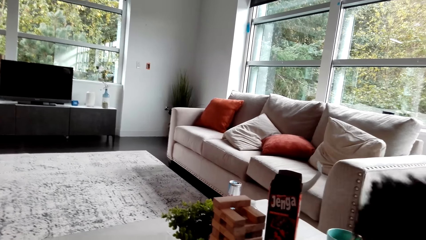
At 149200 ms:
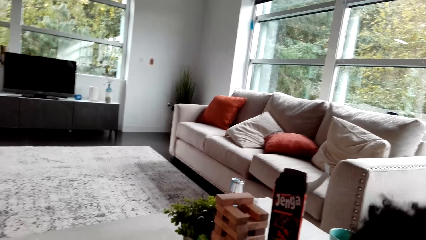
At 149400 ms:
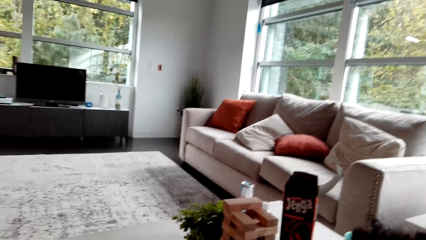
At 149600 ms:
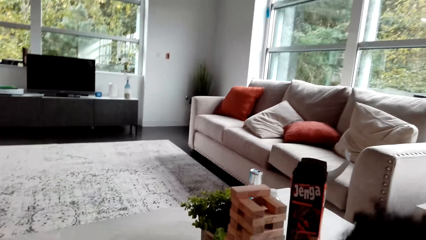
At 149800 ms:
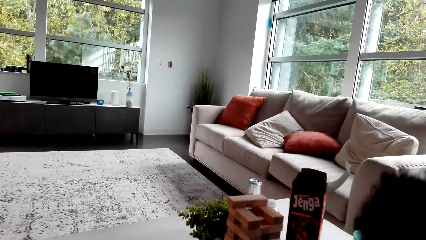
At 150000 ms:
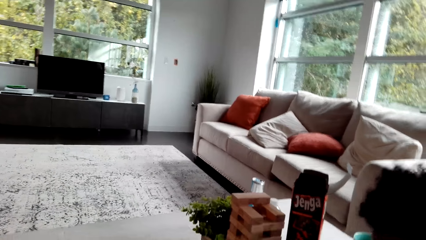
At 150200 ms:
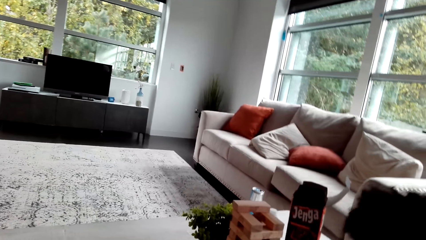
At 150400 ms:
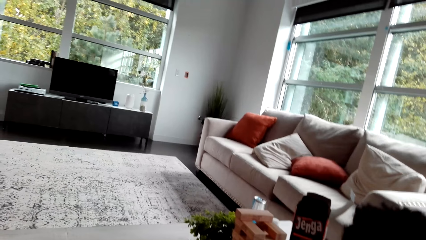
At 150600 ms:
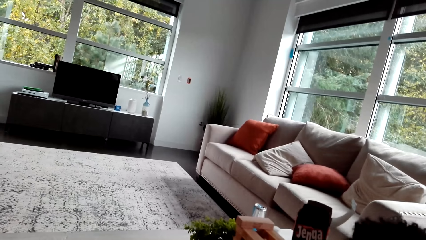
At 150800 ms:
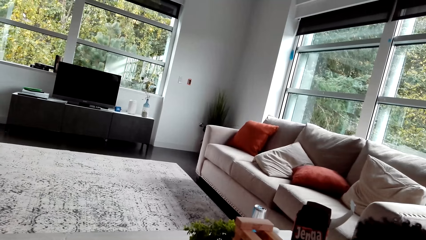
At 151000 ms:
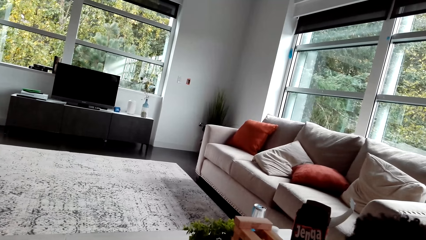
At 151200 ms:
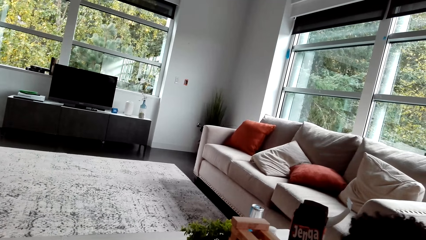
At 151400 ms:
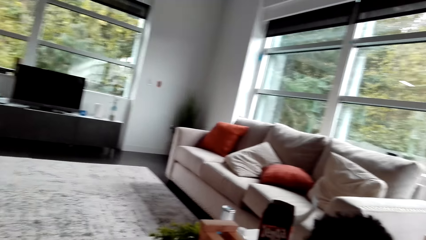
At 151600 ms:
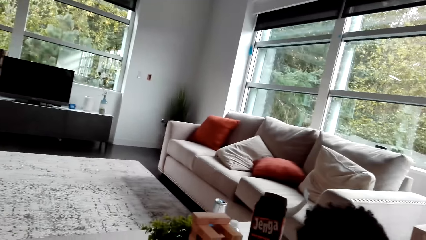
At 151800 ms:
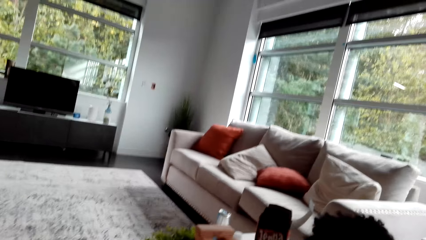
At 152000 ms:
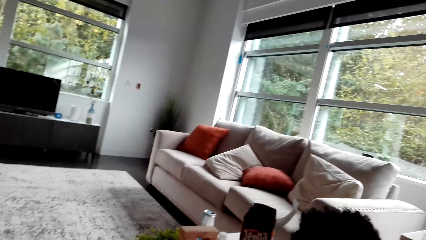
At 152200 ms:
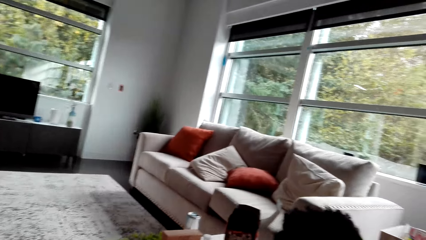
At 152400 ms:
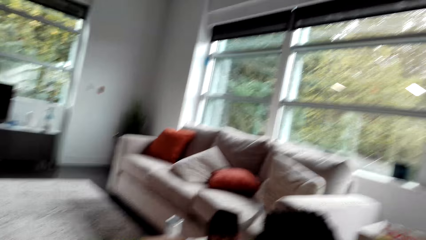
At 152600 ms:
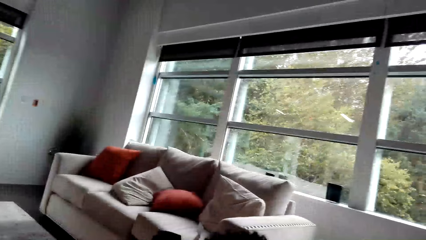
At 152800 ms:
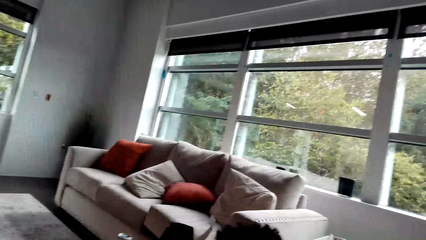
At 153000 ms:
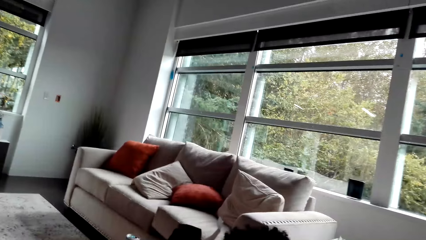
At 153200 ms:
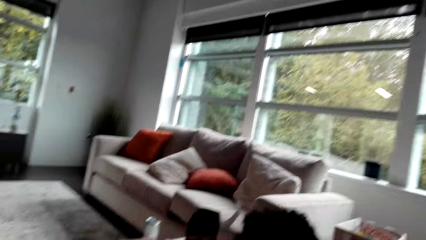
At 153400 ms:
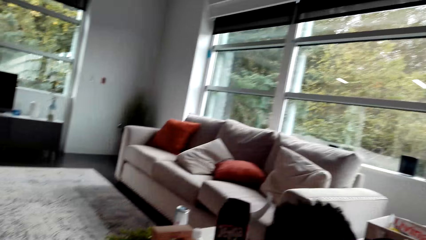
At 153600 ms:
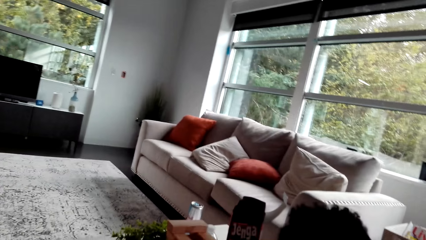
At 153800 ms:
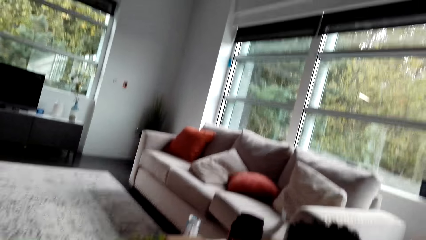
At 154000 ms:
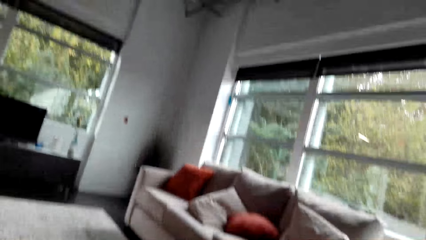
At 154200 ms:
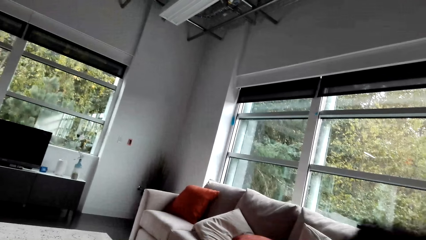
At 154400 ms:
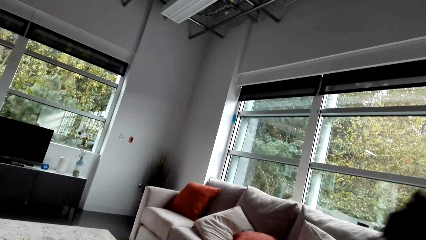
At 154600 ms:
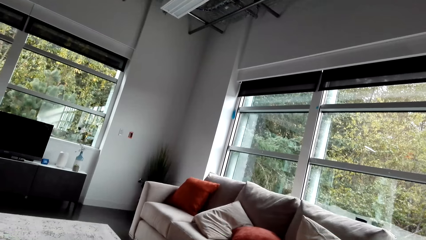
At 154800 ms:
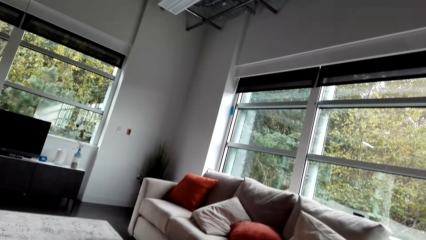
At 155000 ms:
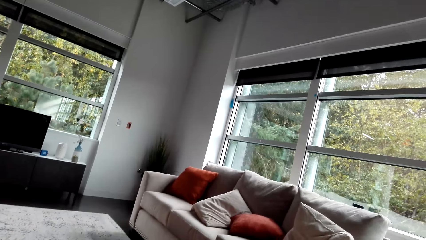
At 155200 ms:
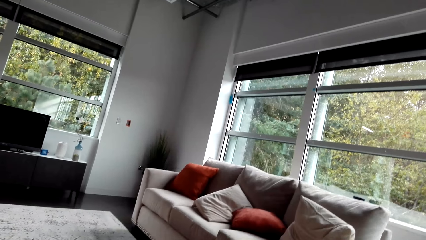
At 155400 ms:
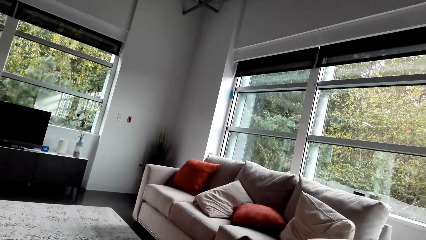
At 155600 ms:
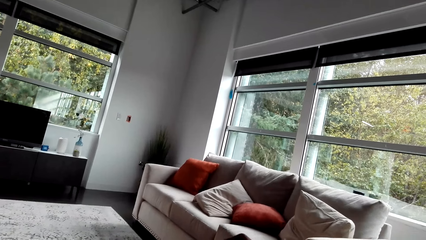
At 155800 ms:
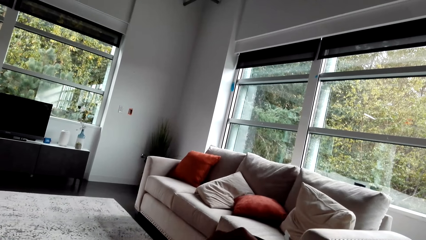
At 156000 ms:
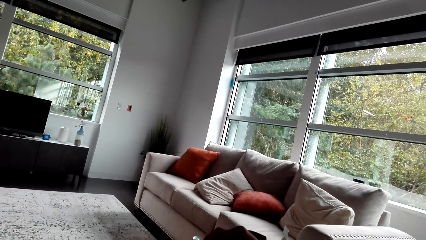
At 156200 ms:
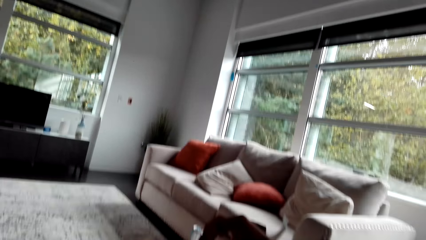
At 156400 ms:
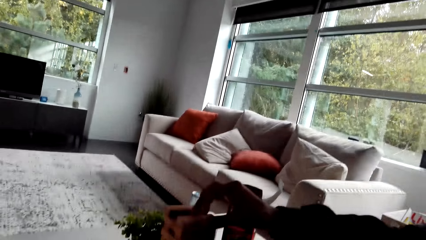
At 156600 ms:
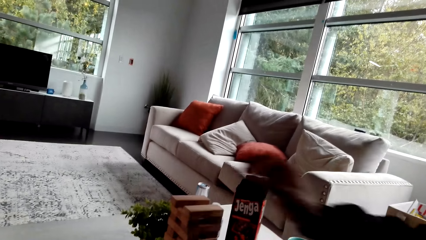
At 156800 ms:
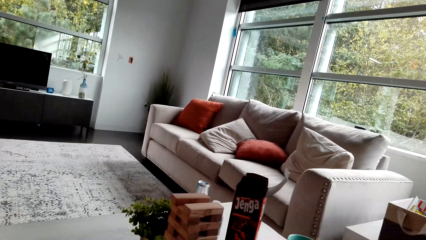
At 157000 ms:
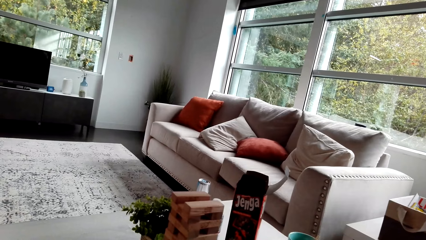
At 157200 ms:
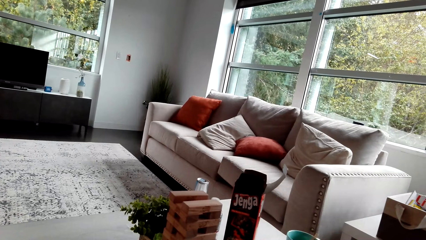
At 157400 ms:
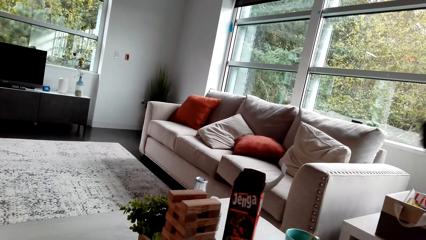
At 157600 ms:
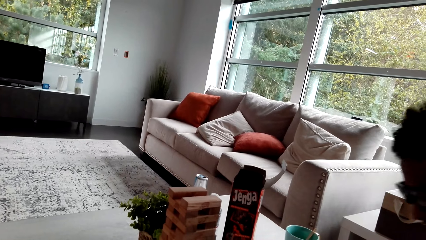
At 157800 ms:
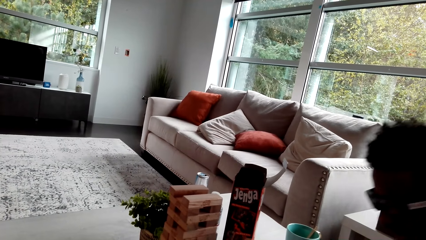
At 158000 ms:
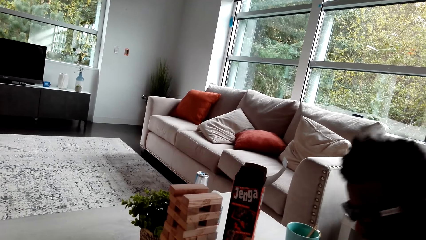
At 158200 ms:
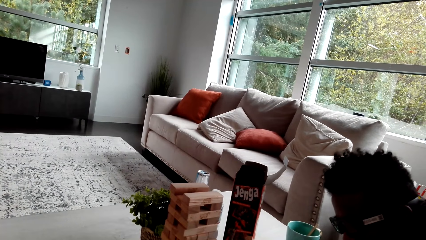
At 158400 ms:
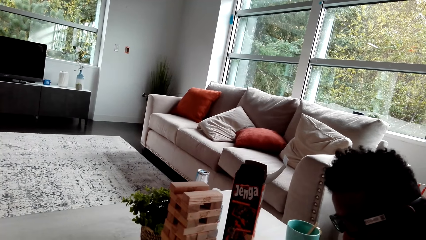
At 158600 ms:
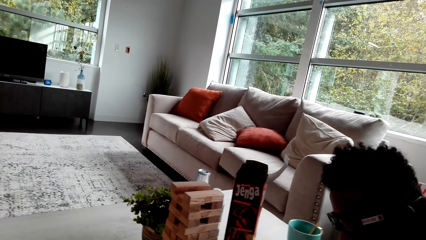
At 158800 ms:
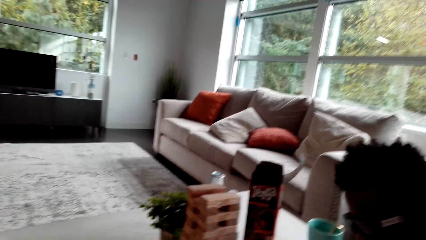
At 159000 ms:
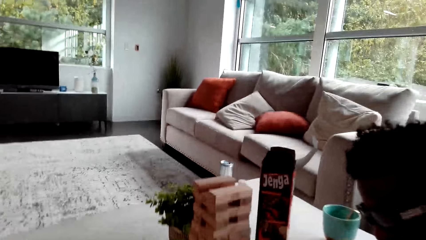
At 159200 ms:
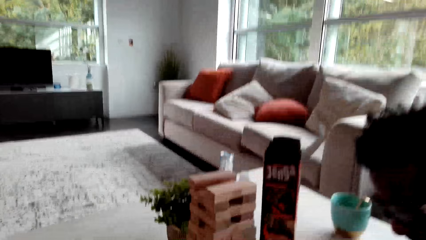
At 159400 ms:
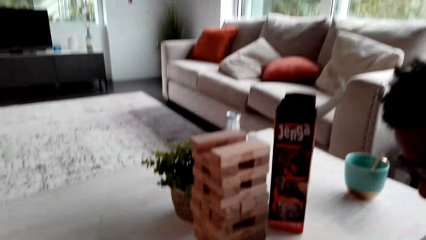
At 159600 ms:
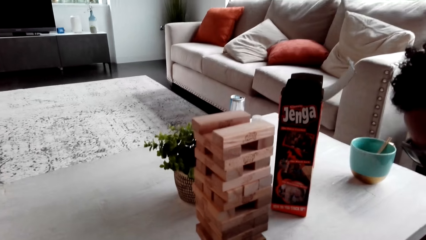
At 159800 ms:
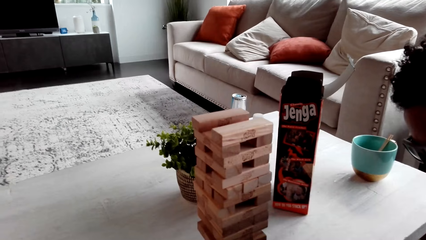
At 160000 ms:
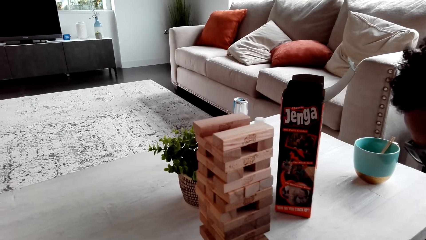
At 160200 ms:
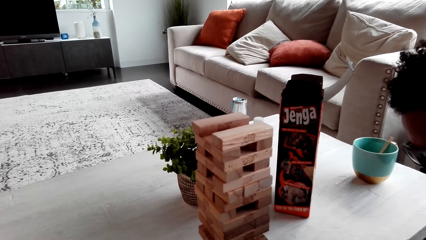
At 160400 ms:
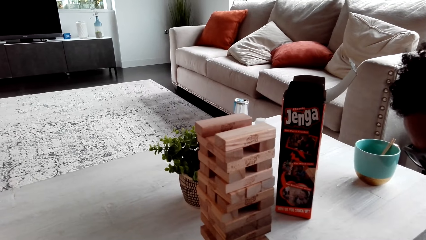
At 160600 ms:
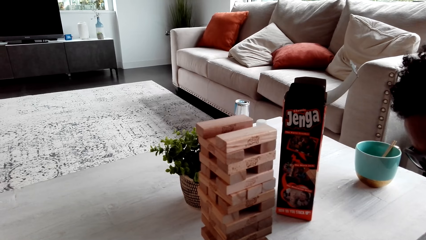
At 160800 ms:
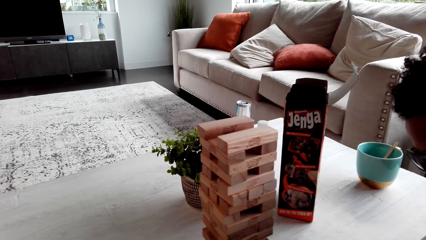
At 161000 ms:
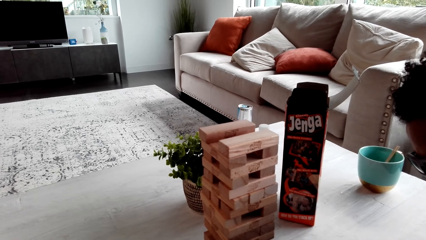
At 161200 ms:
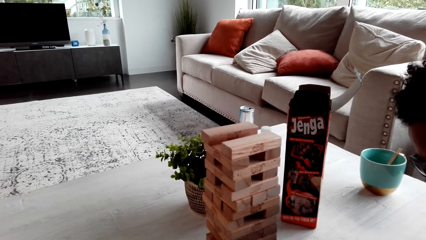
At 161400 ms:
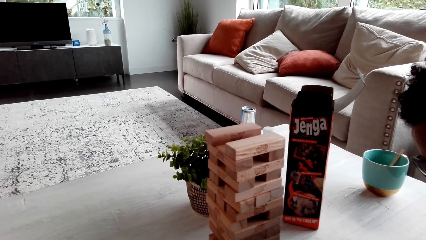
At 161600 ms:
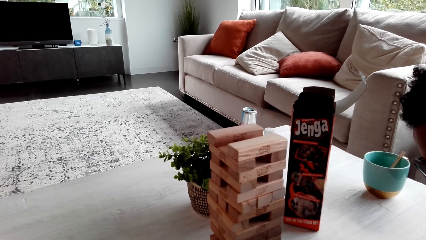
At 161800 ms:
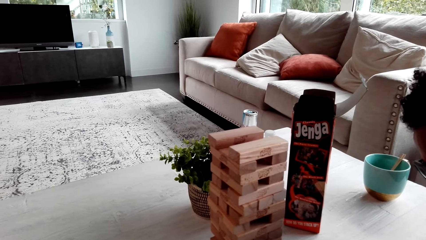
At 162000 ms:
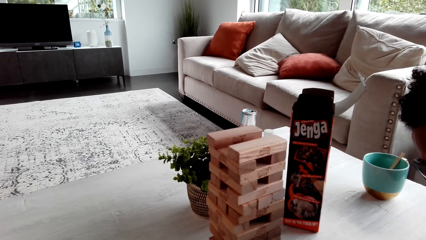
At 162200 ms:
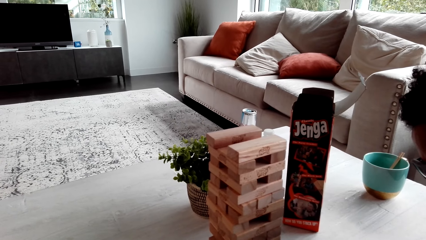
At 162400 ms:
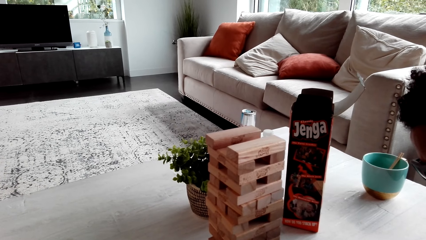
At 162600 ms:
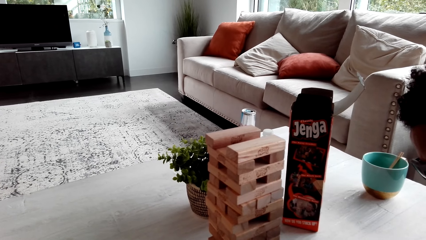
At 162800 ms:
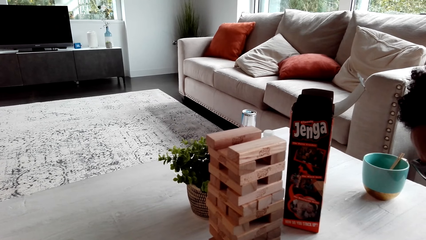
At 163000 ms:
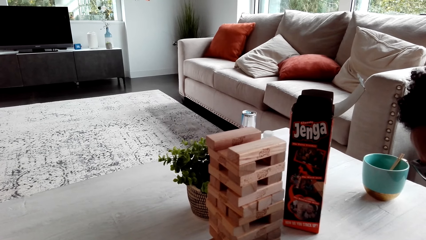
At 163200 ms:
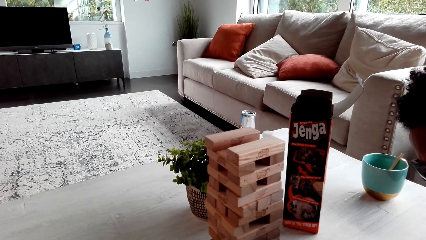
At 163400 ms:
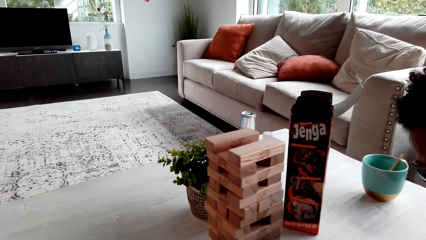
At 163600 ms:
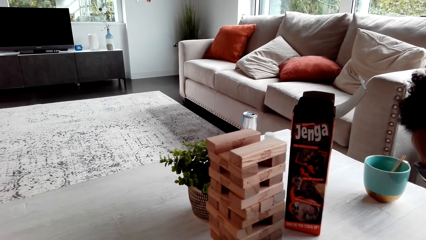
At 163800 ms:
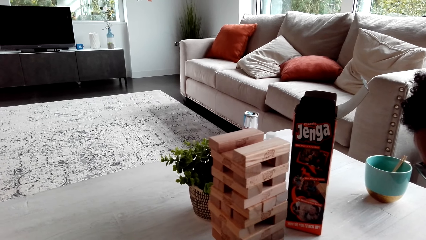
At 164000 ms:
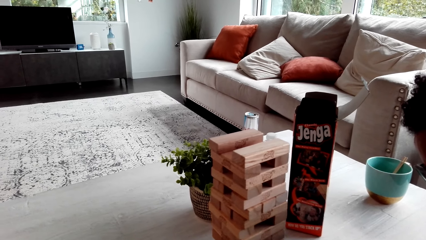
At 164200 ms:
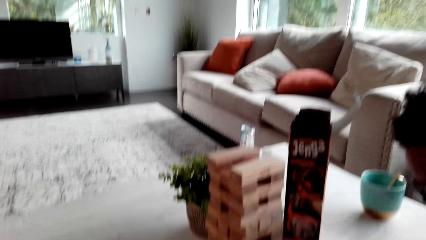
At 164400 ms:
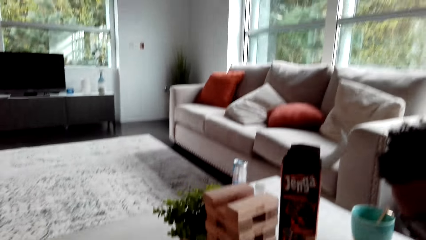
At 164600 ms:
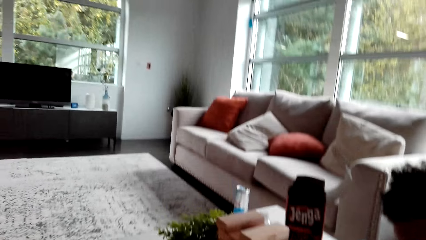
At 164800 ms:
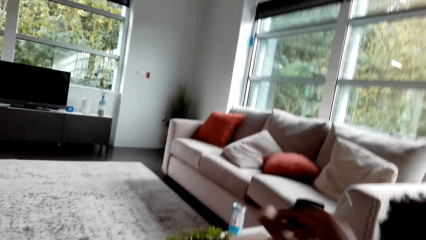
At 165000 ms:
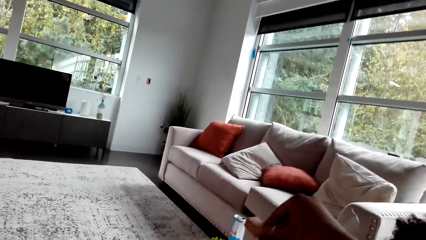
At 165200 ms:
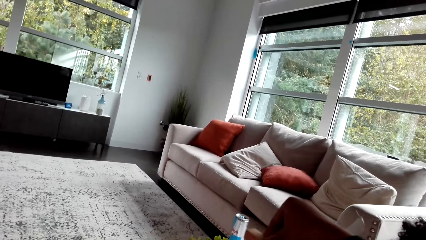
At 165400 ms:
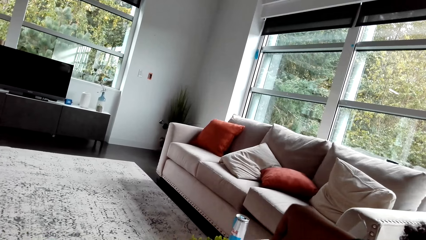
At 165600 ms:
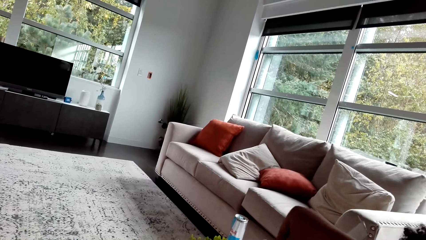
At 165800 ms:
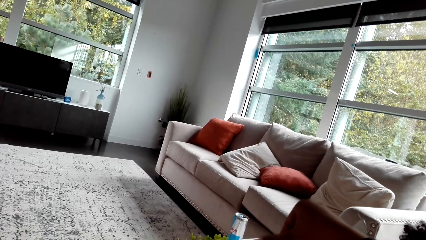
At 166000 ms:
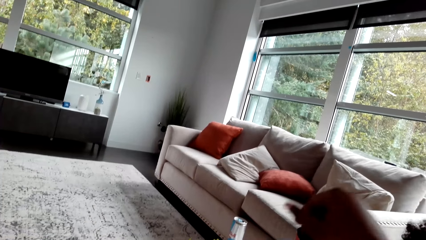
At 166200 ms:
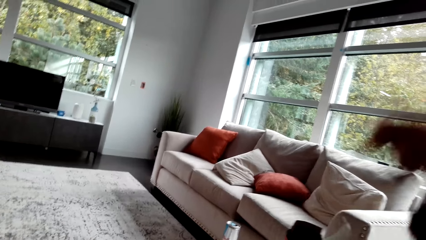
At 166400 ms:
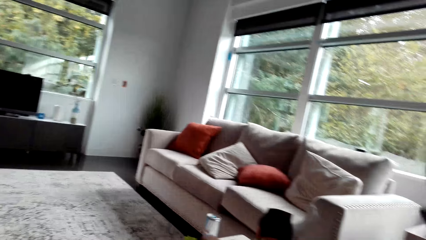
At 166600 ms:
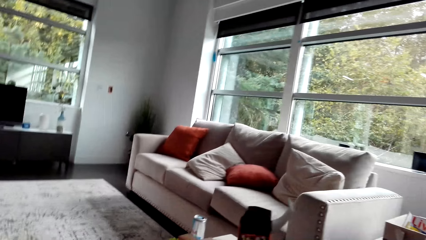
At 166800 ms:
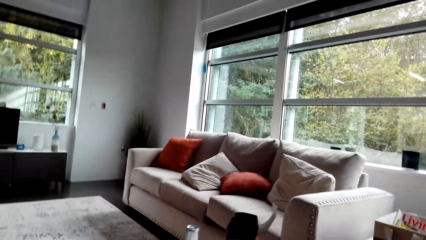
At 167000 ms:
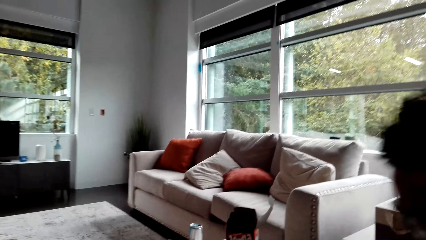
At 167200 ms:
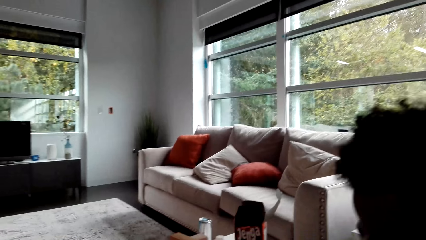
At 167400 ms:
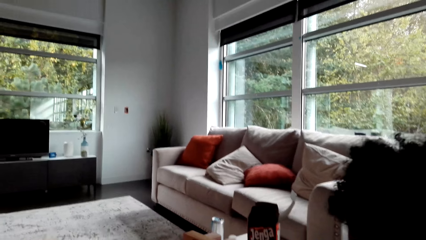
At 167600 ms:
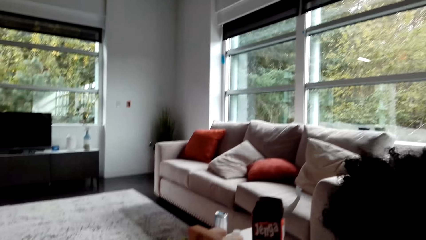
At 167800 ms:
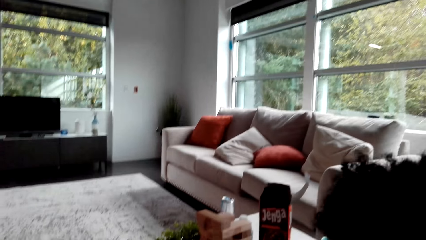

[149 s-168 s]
The camera wearer looks around. A man drops a block. The man looks at the jenga game. The camera wearer plays the jenga game. They pile a block. They look around.
